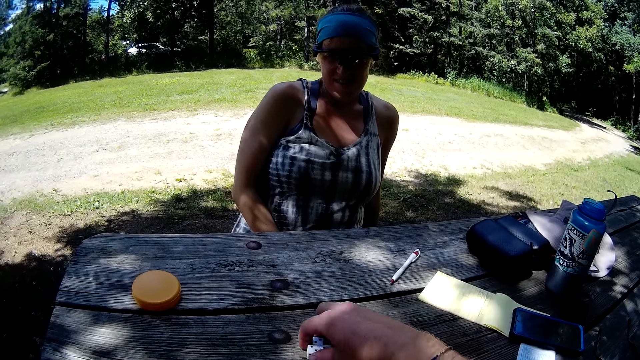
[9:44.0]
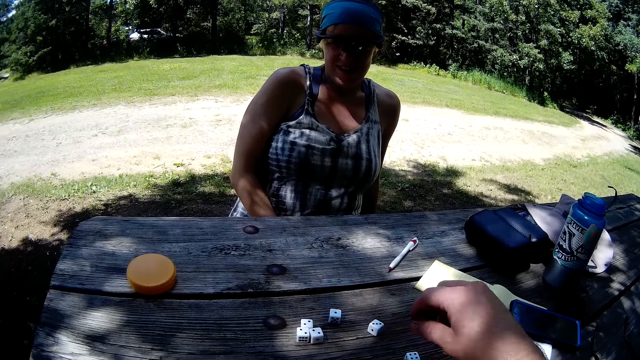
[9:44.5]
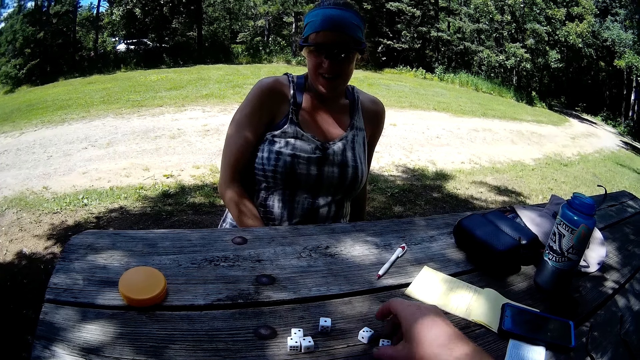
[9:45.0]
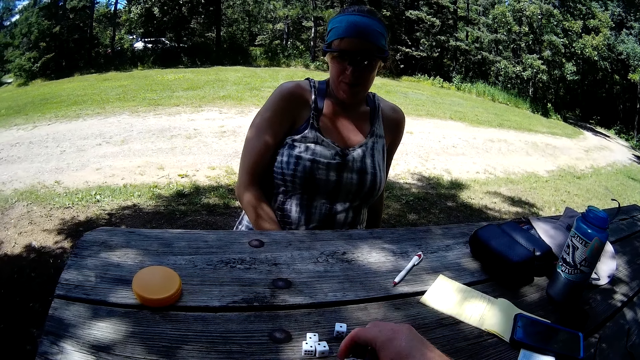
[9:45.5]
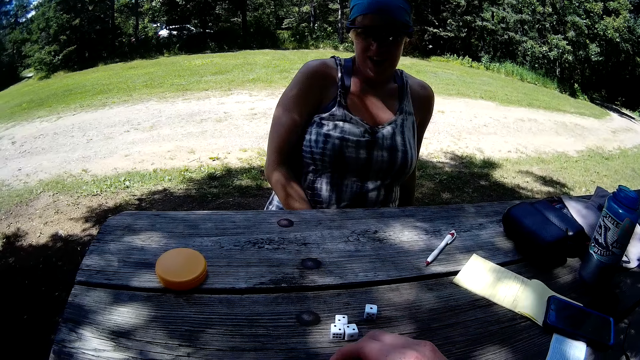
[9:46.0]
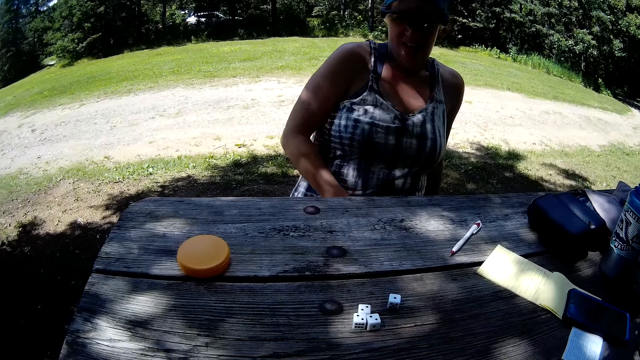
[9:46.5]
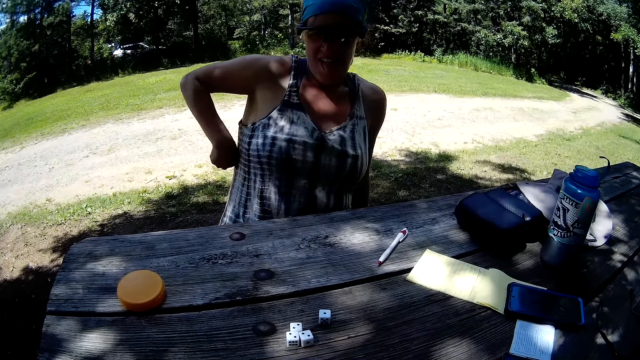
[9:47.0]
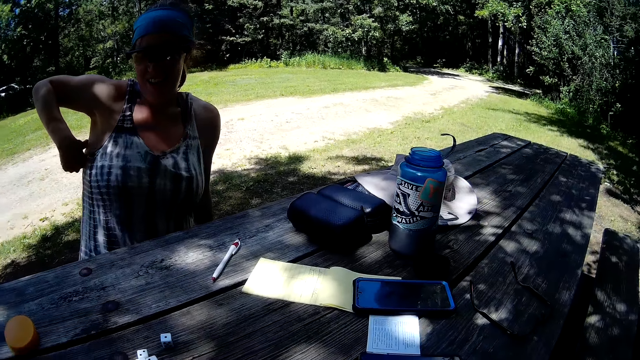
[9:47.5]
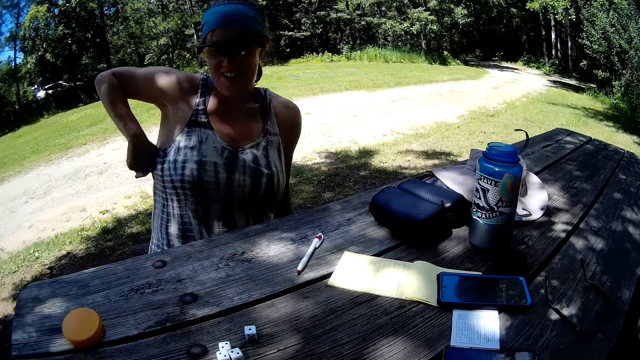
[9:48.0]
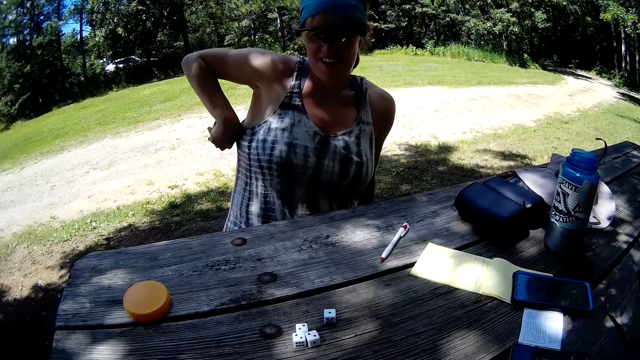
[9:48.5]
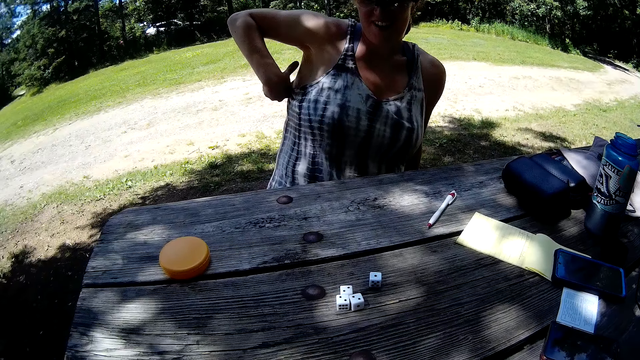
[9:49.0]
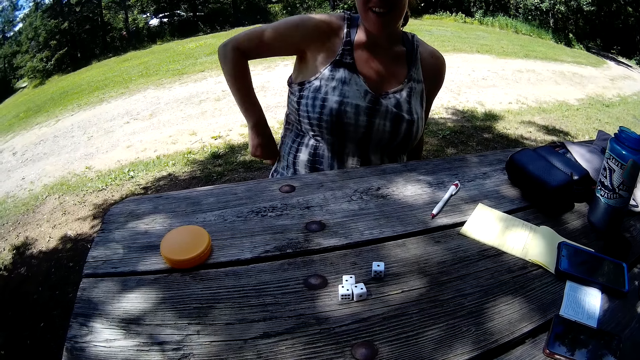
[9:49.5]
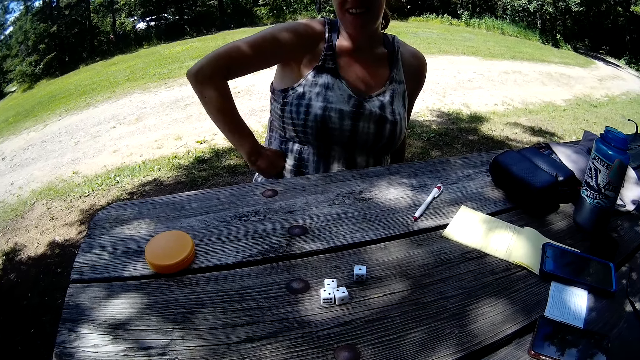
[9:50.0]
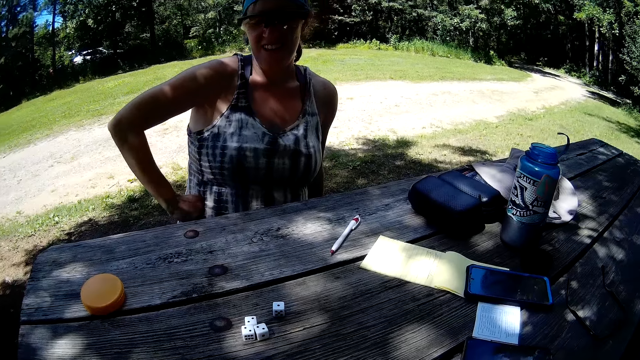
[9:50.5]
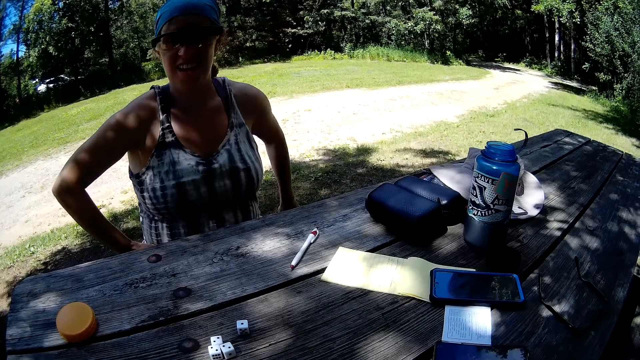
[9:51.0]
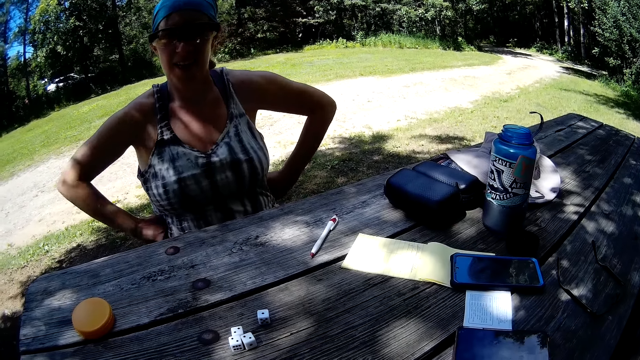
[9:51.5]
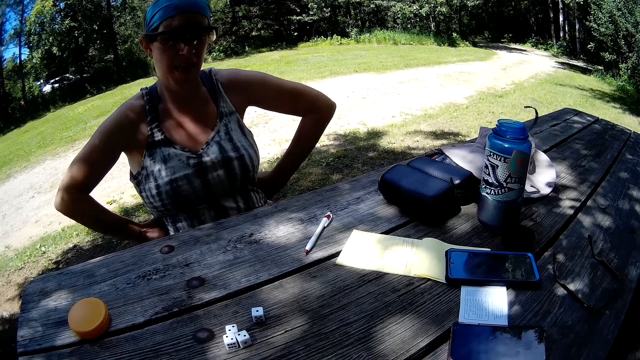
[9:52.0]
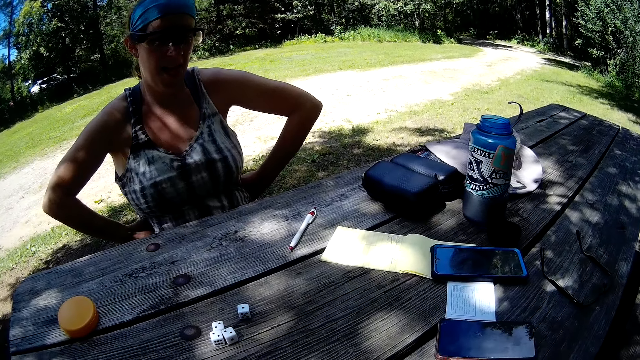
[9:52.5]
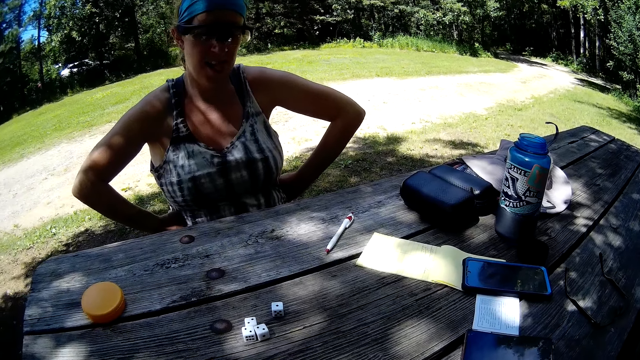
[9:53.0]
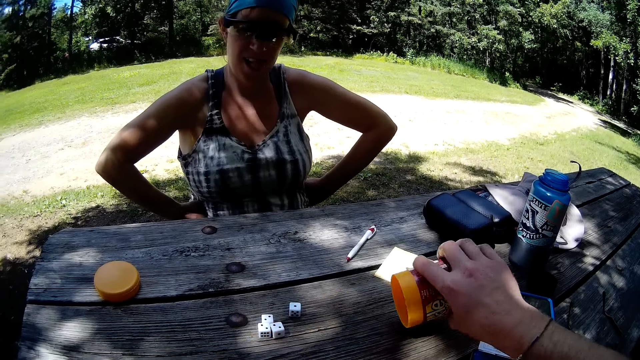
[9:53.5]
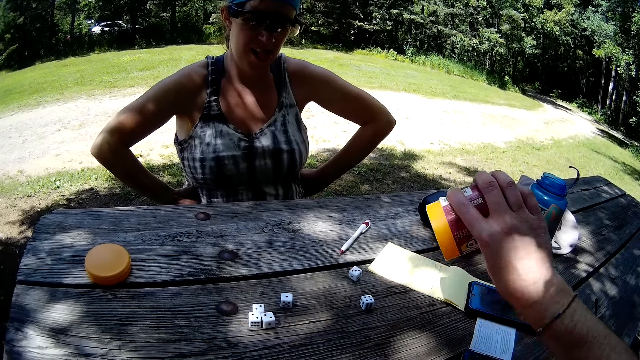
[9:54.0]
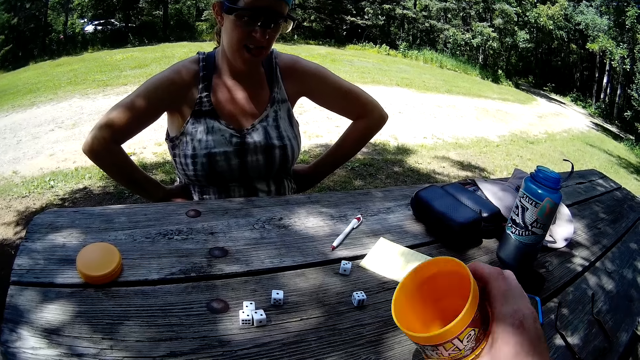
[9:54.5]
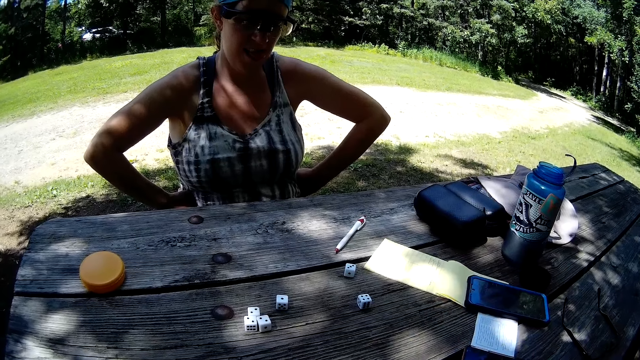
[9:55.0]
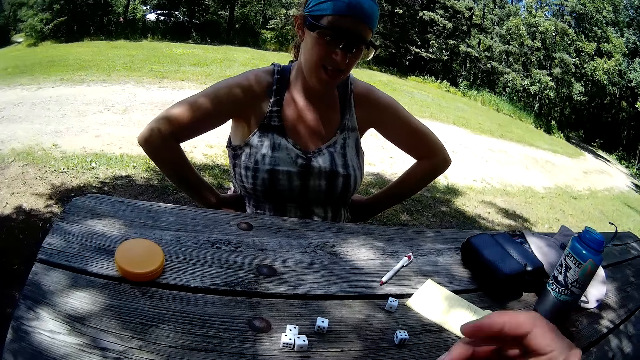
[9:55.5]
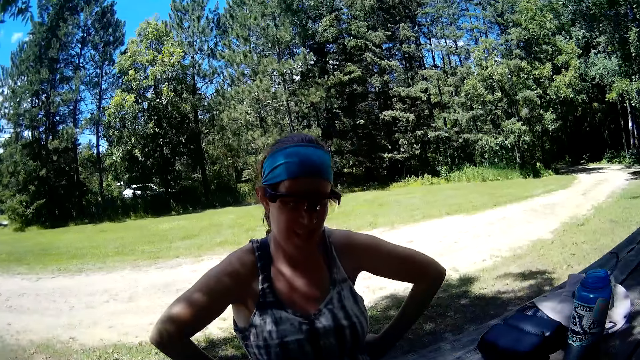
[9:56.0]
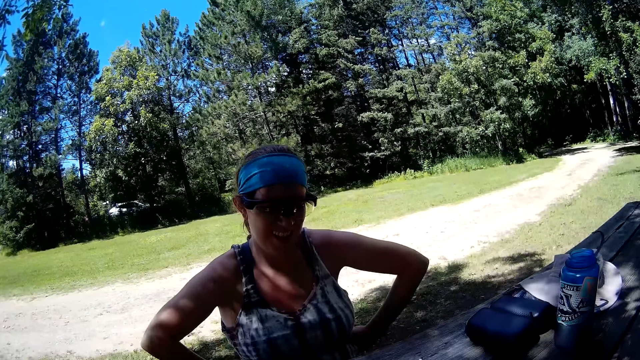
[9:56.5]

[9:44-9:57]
The woman scratches her back. The camera wearer puts dice rollers in the tin. They pour the cubes out from the container on the table.

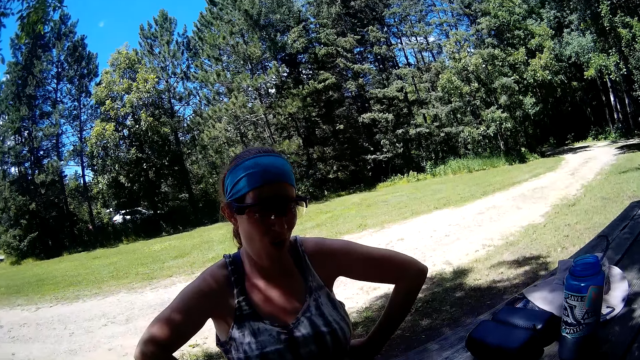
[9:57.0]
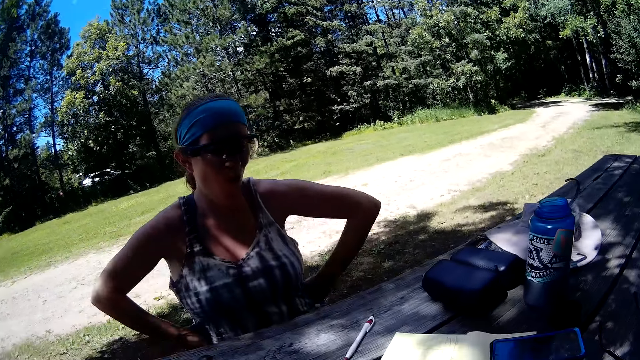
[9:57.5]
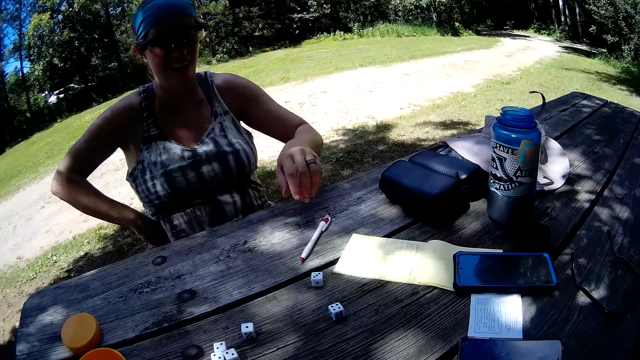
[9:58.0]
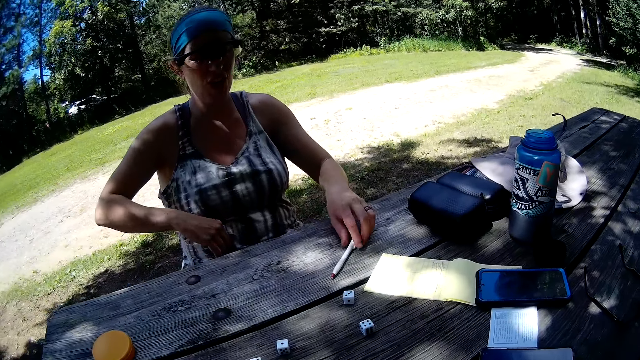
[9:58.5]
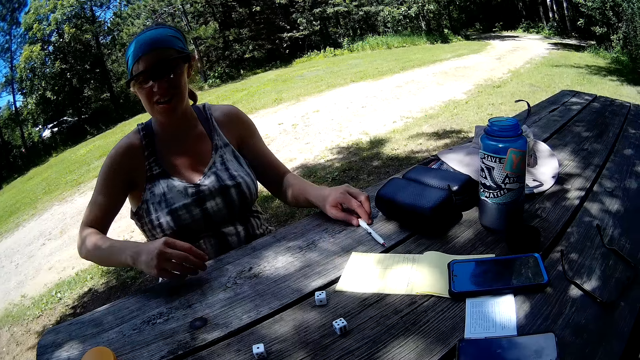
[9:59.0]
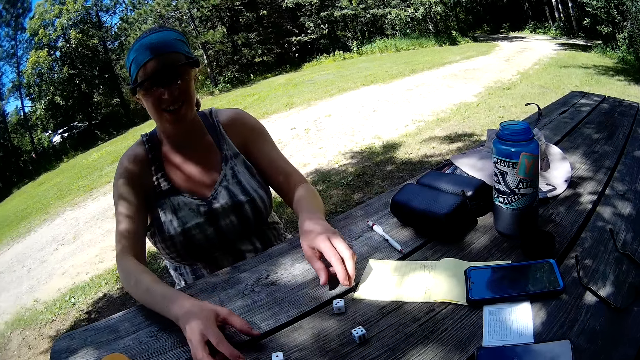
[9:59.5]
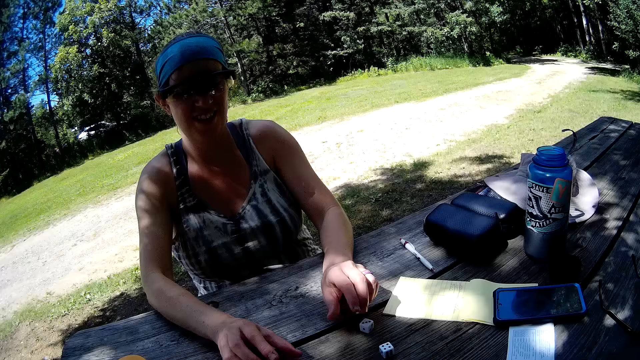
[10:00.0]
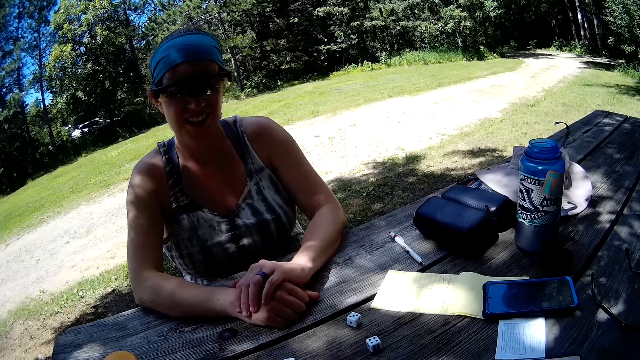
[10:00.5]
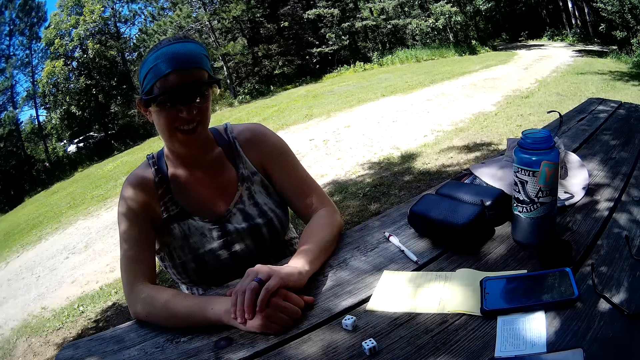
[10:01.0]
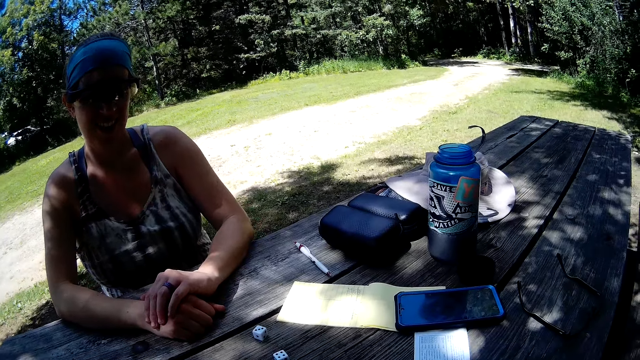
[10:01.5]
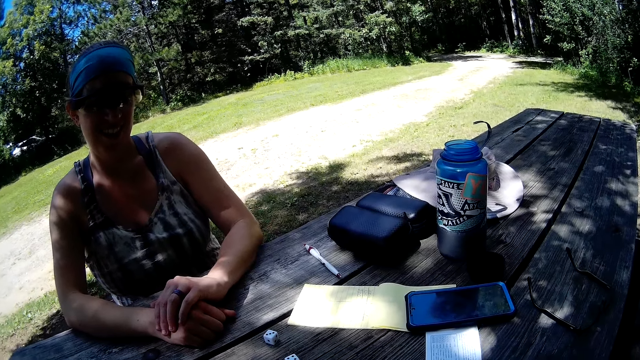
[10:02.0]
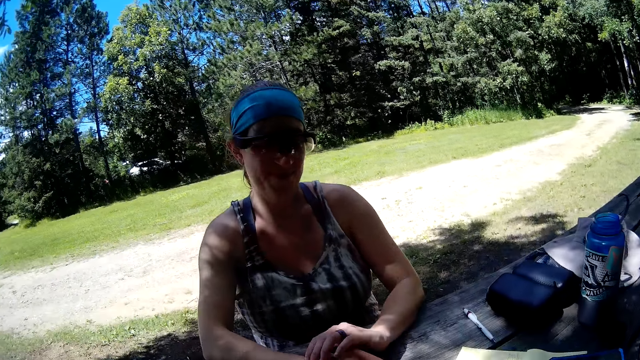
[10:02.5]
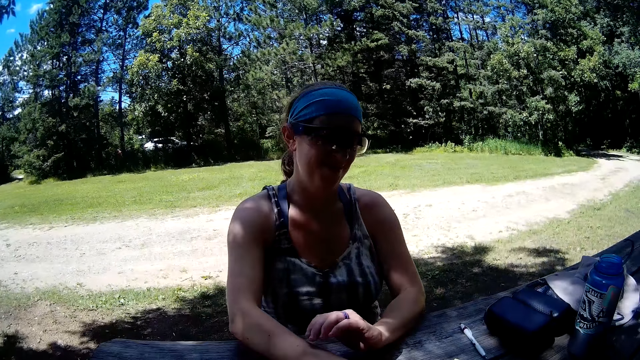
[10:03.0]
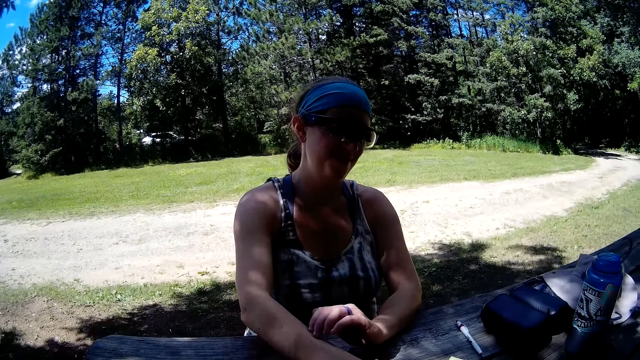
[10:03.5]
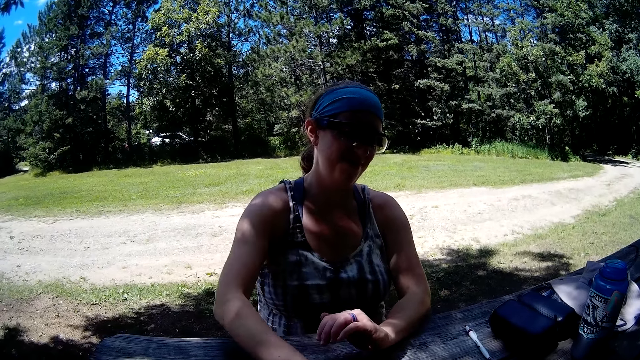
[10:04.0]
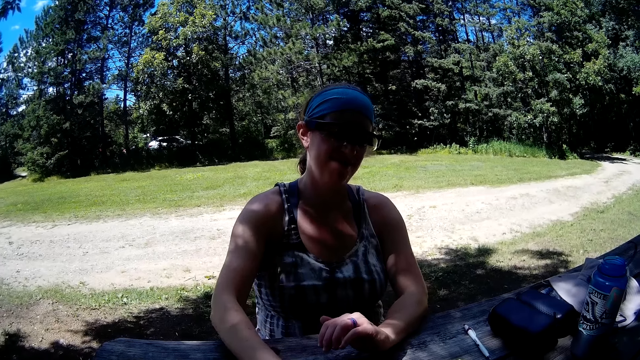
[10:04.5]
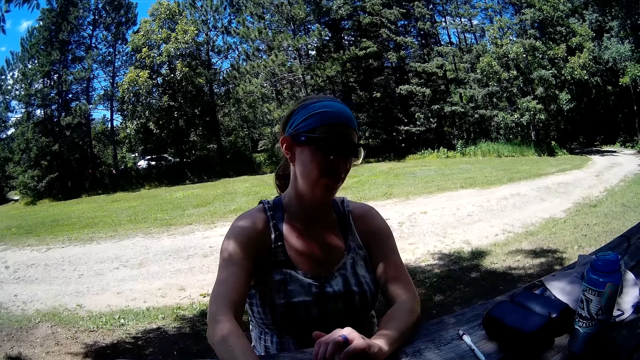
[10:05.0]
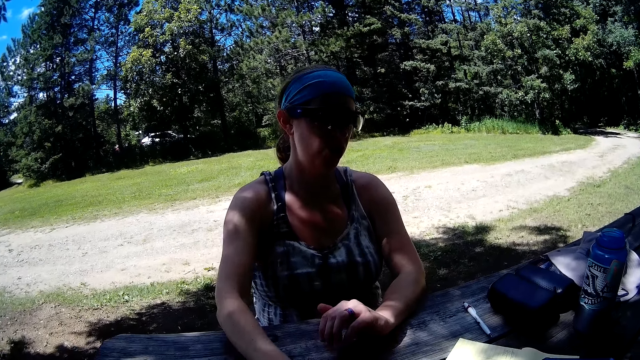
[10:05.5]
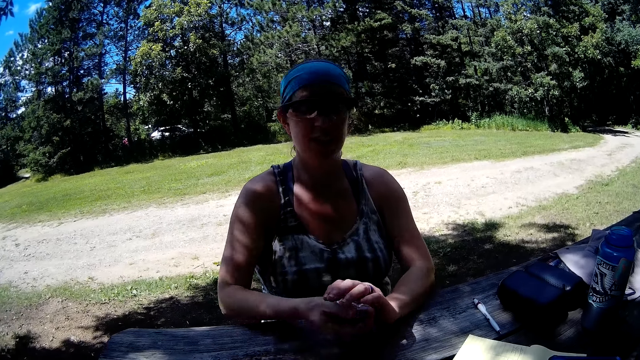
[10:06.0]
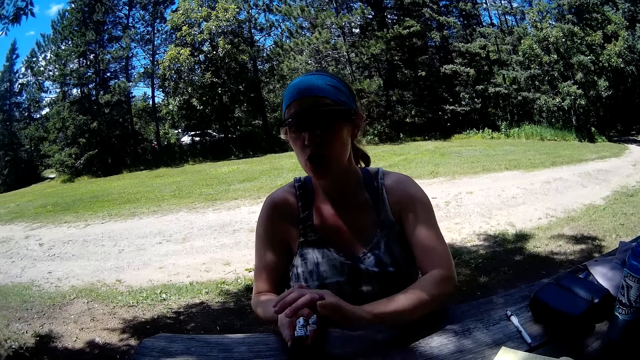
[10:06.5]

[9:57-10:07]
The woman moves the pen on the table. She touches the cubes on the table. She collects the dice rollers.
